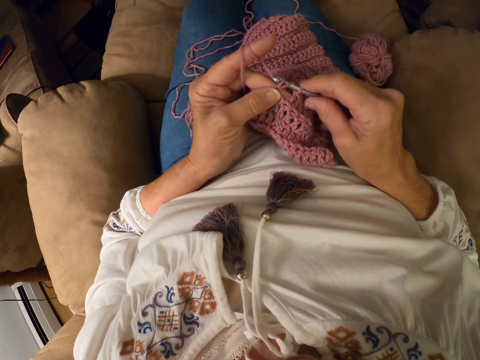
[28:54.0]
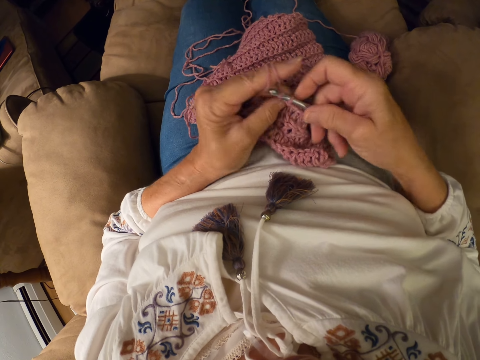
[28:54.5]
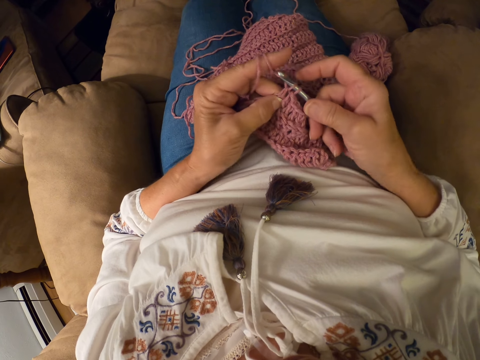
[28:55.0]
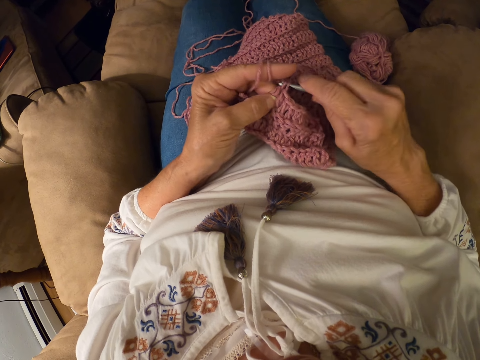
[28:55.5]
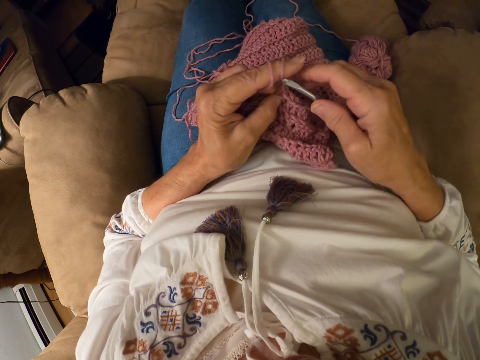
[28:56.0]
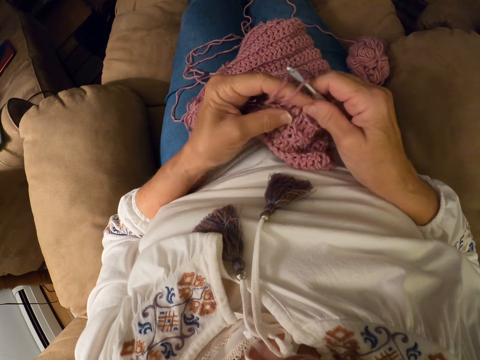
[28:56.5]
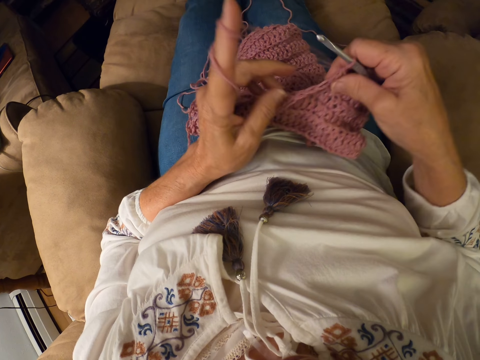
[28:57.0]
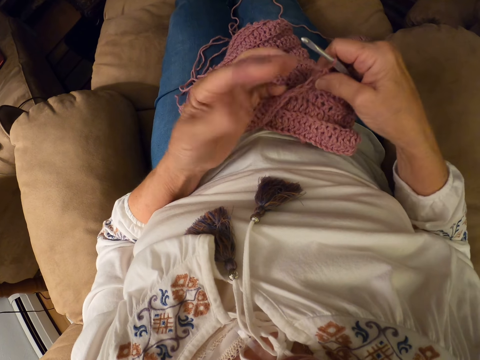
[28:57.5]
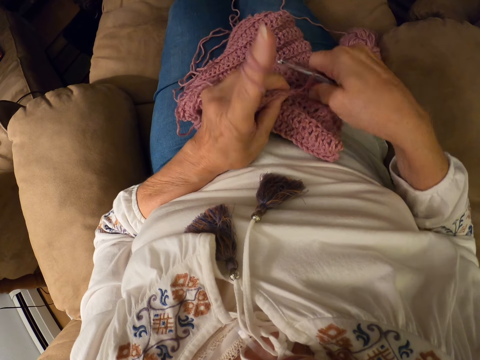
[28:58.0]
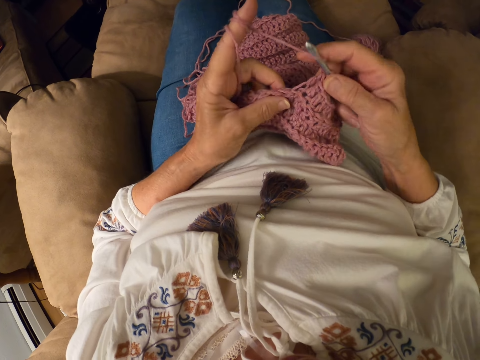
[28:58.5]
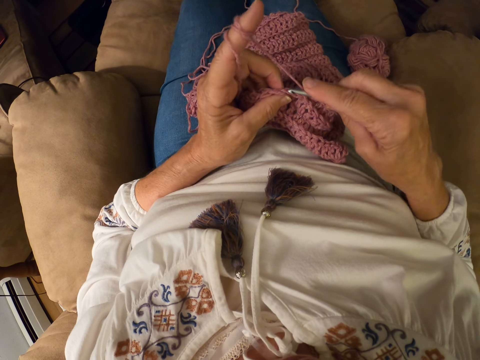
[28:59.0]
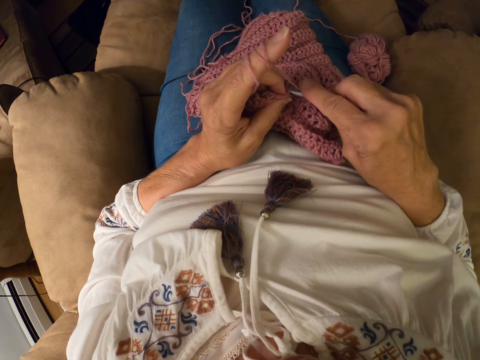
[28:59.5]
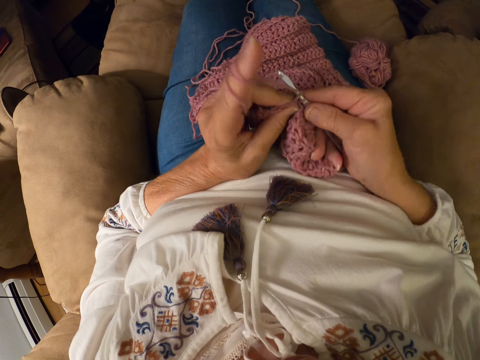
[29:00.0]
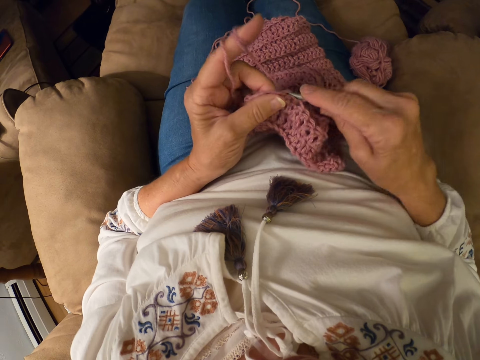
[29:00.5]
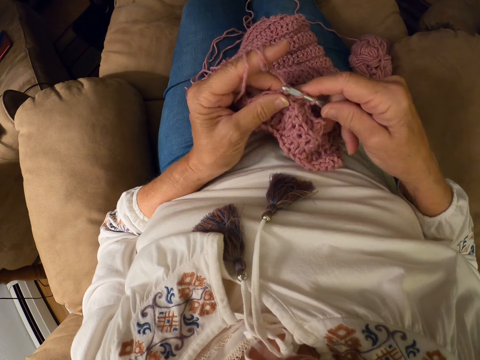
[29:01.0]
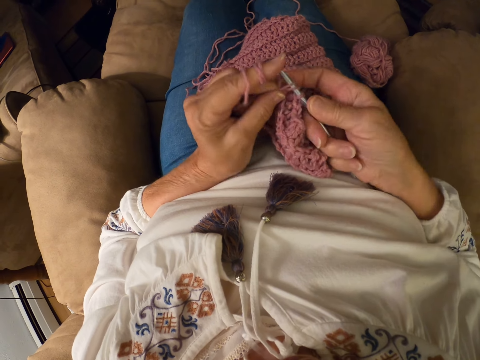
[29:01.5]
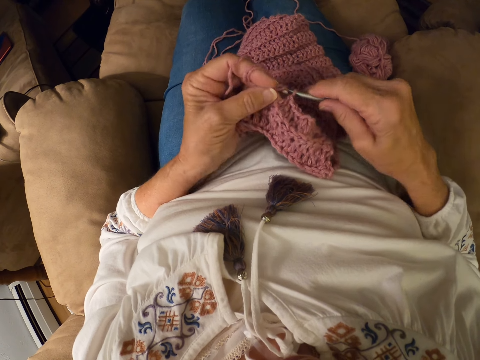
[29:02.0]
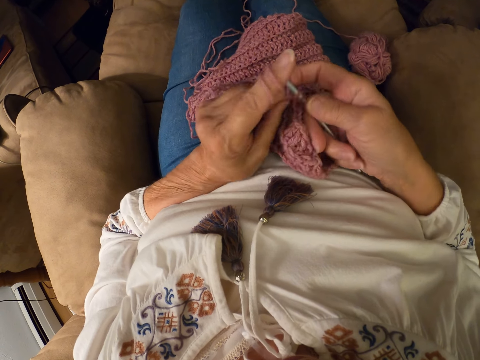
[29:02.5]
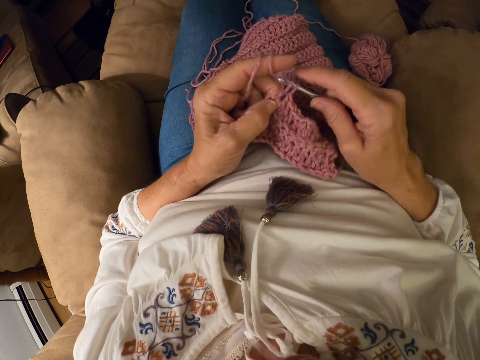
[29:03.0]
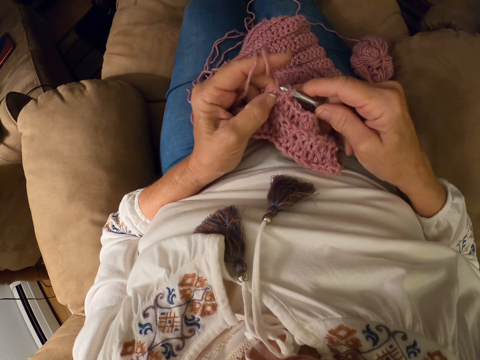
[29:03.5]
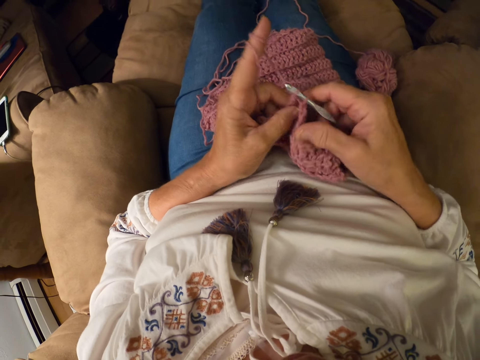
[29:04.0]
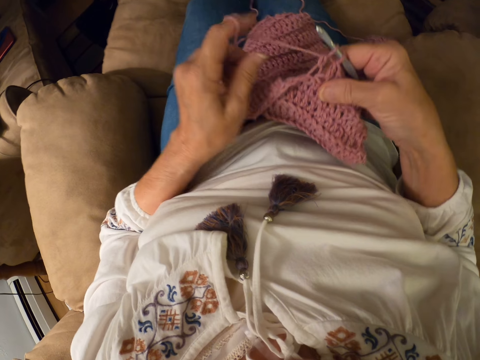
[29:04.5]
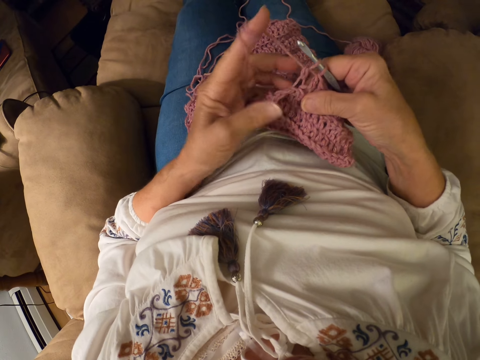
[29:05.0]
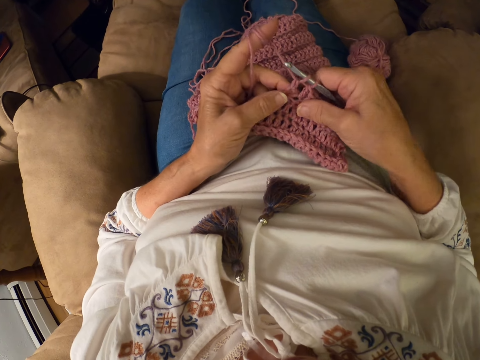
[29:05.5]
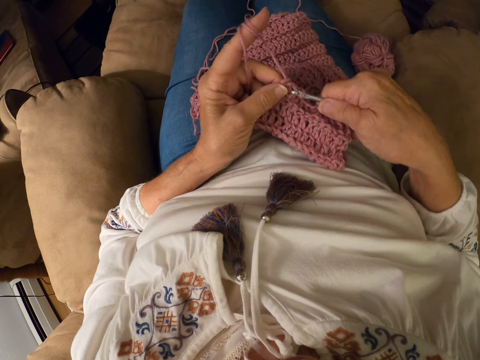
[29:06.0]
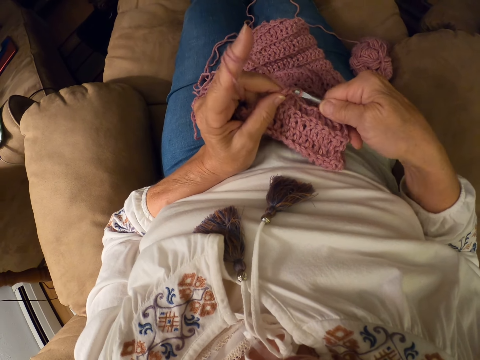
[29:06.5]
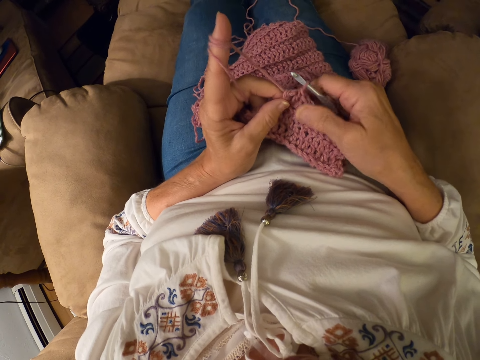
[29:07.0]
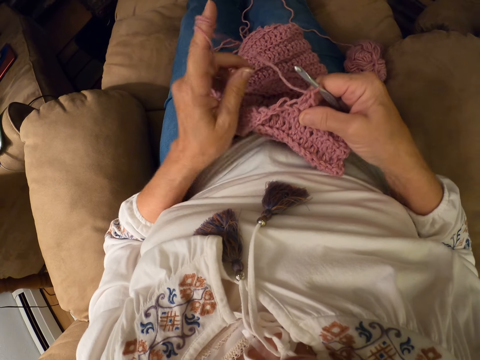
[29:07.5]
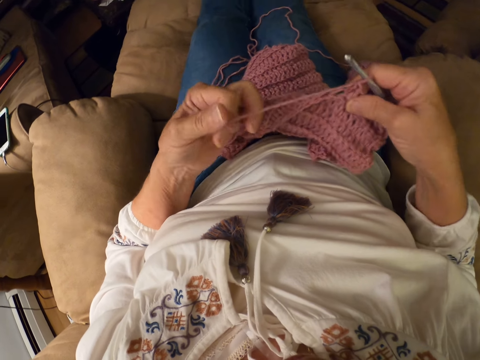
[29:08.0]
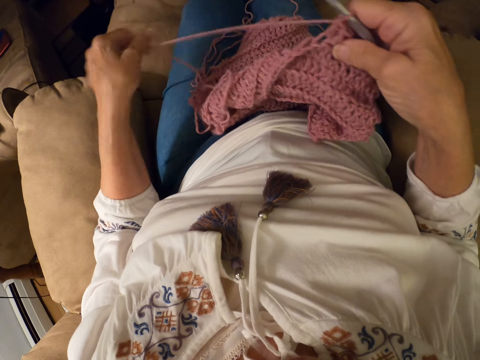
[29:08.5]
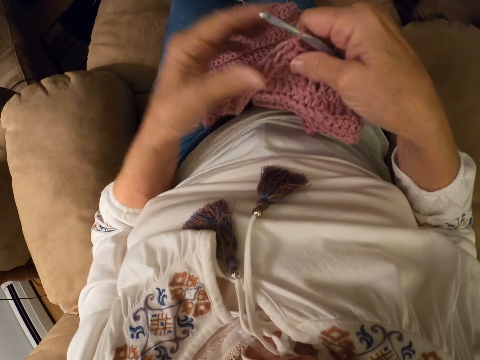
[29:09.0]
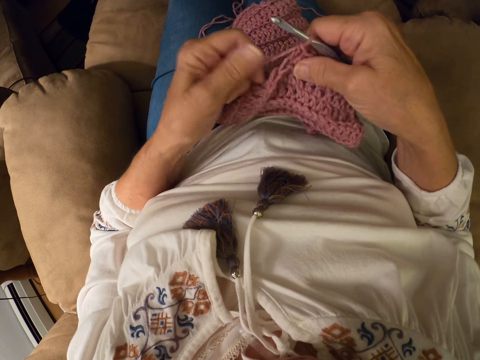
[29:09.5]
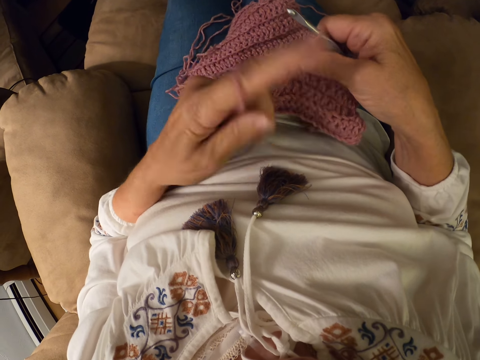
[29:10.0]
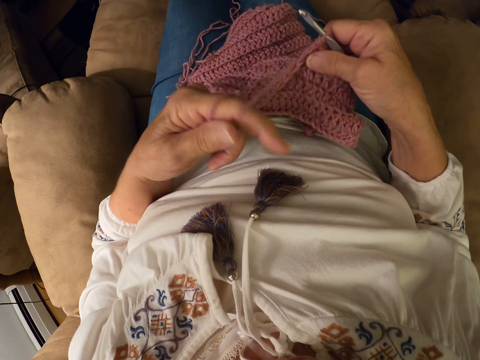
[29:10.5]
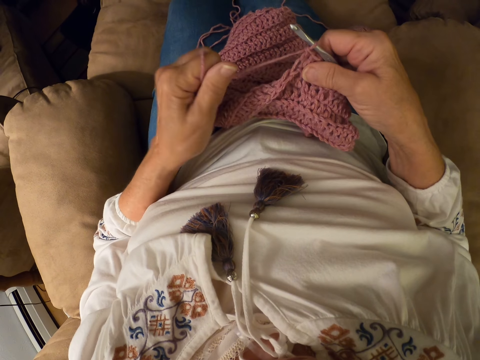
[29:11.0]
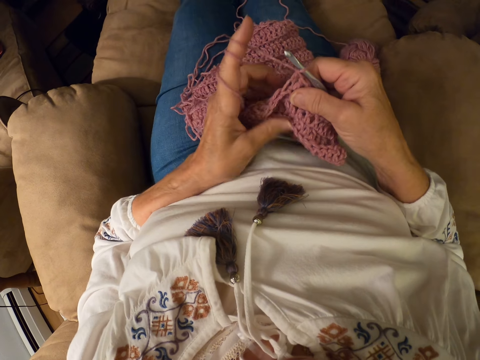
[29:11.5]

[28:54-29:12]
The camera wearer rolls the yarn with her left index finger. She crochets the garment with the yarn and the crochet hook. She rolls the yarn on her finger. She rolls the yarn with her left index finger.

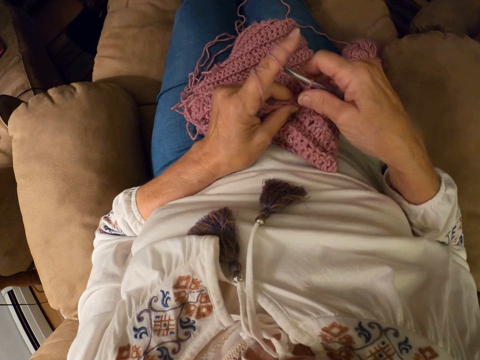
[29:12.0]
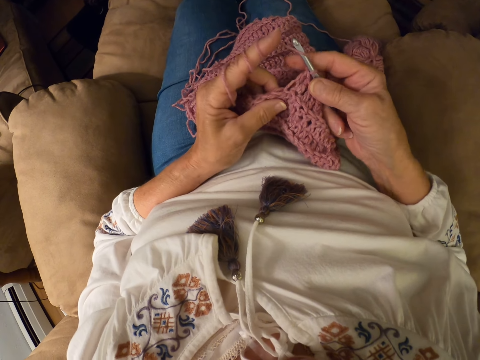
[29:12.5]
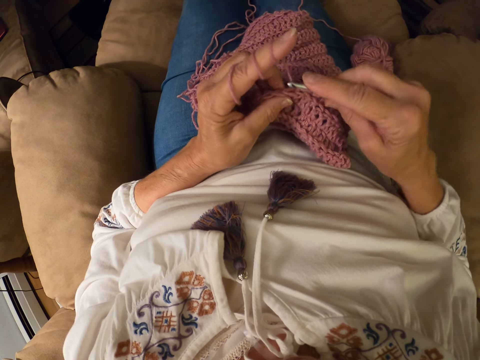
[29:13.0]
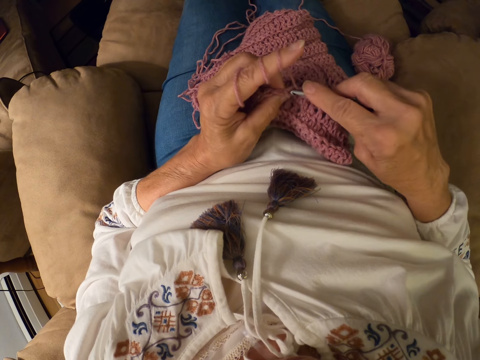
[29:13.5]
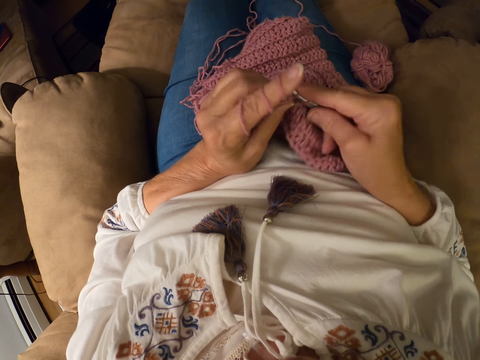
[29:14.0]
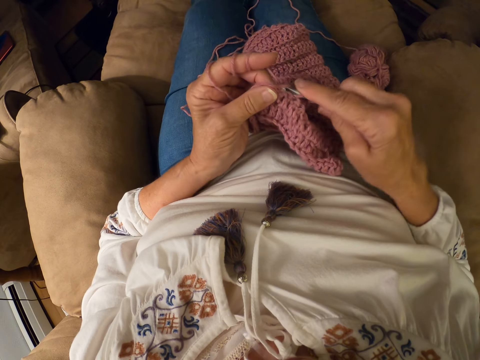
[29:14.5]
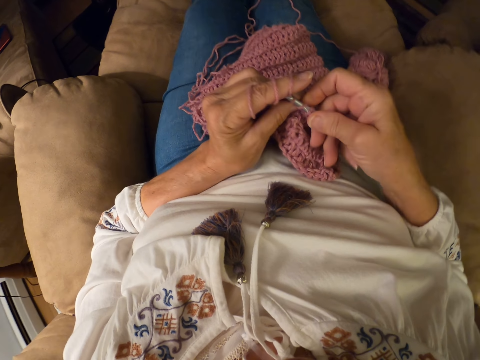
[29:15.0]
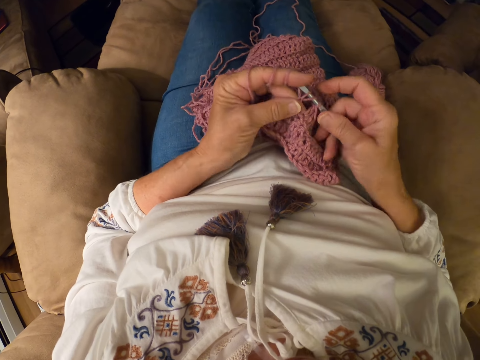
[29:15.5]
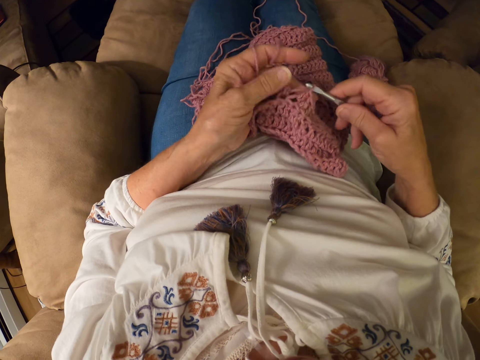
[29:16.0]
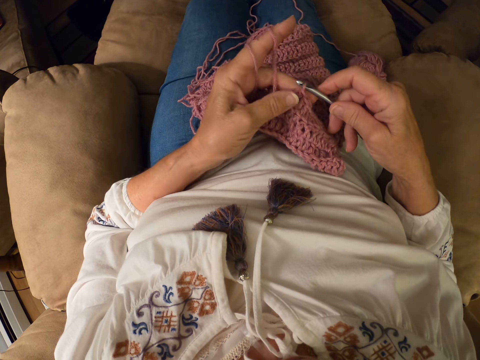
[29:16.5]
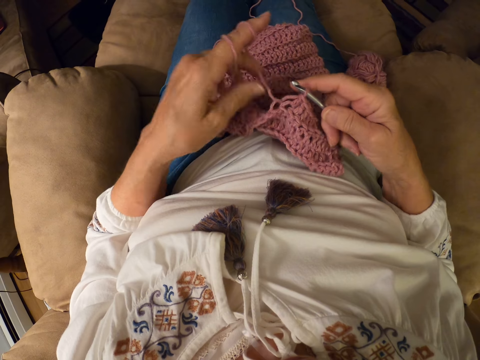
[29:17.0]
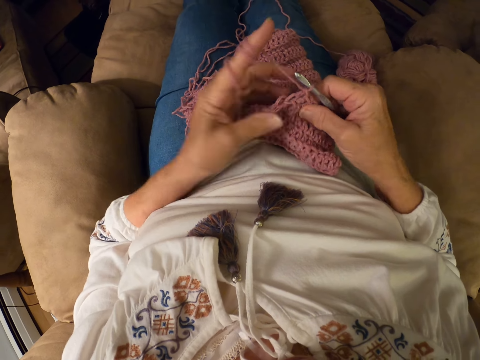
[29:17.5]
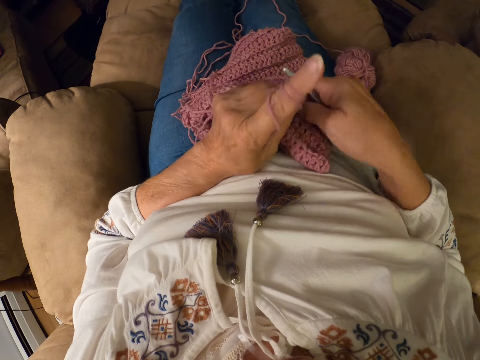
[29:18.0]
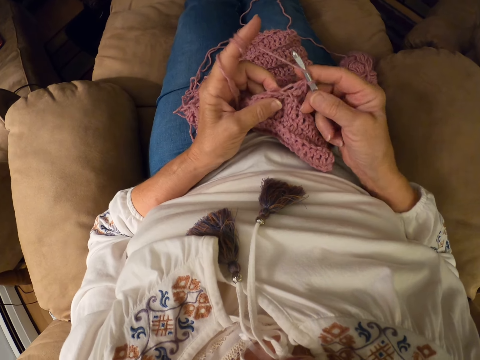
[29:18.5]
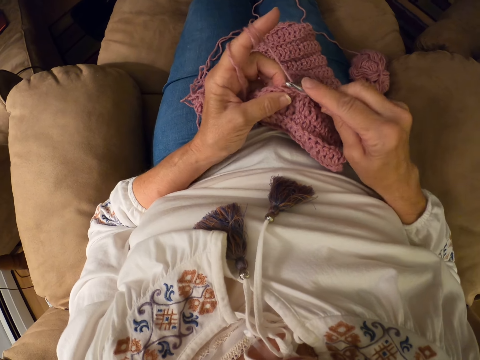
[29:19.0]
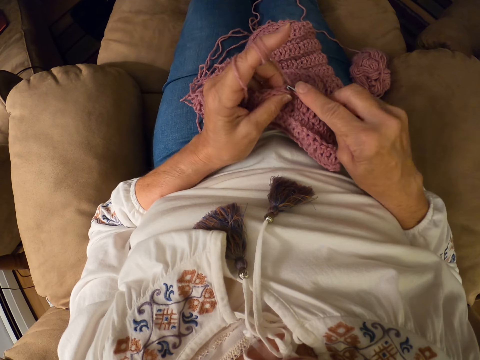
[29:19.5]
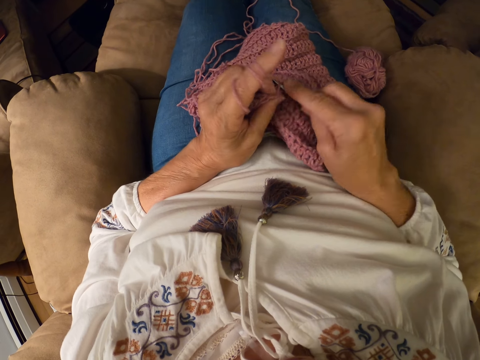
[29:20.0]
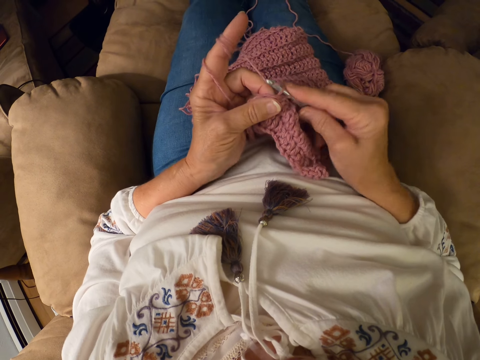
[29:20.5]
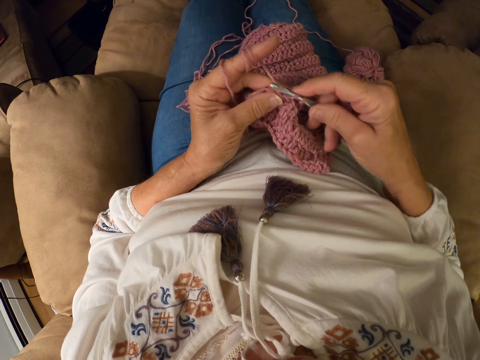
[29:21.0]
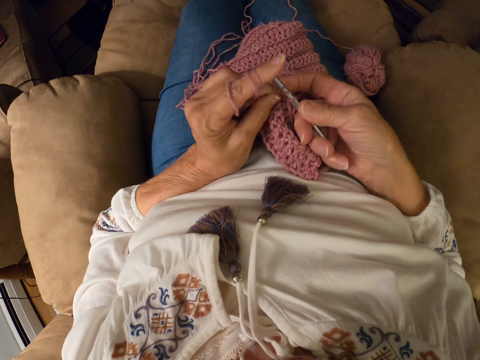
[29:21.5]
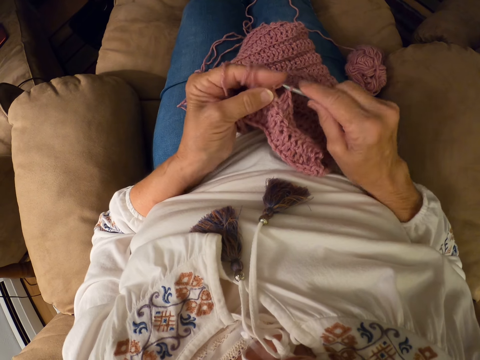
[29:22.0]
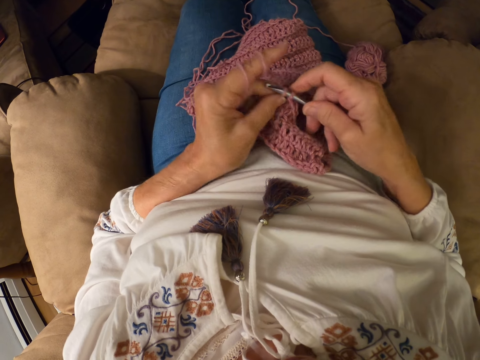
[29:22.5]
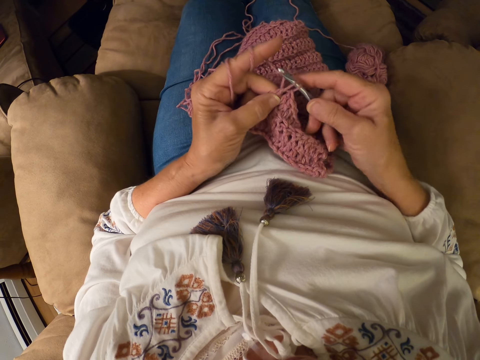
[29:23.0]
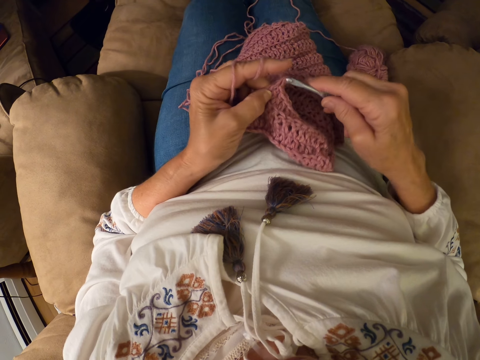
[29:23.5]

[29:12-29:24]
The camera wearer crochets the garment with the yarn and the crochet hook. She rolls the yarn on her finger. She crochets the garment with the yarn and the hook.
